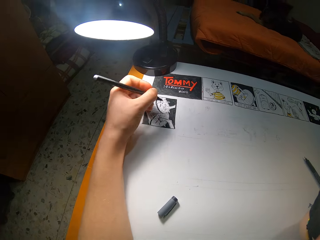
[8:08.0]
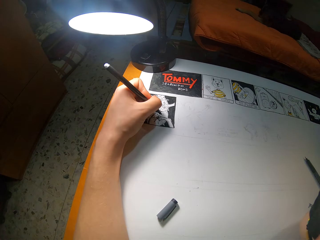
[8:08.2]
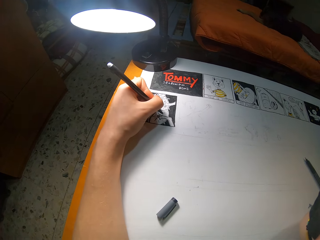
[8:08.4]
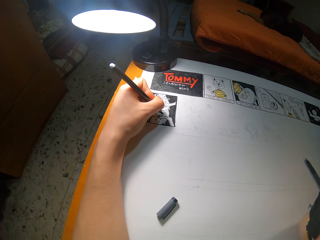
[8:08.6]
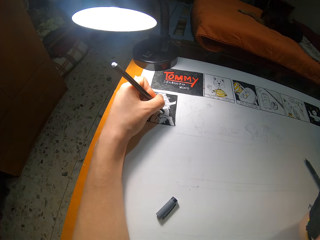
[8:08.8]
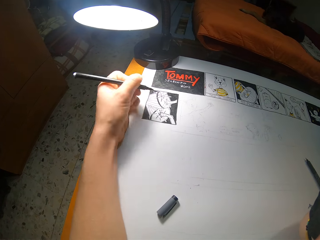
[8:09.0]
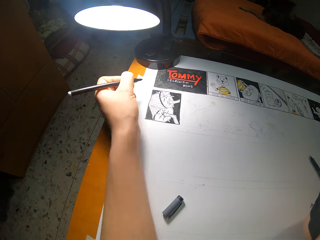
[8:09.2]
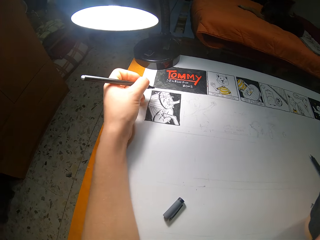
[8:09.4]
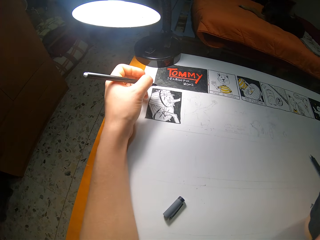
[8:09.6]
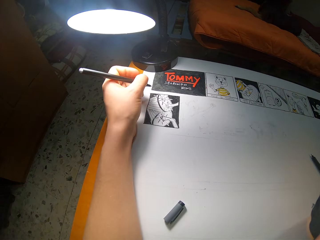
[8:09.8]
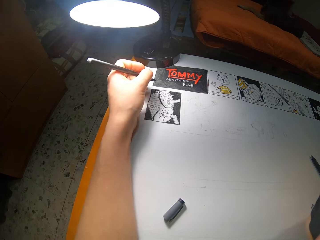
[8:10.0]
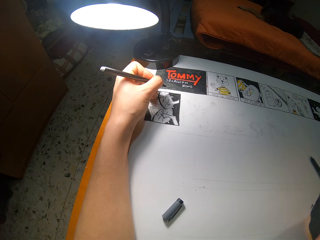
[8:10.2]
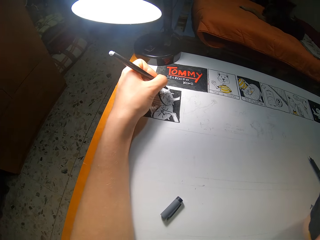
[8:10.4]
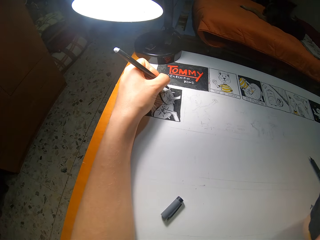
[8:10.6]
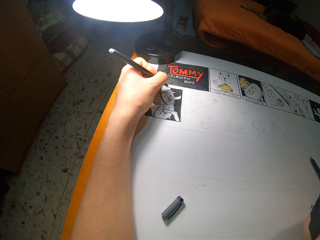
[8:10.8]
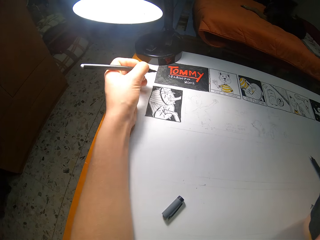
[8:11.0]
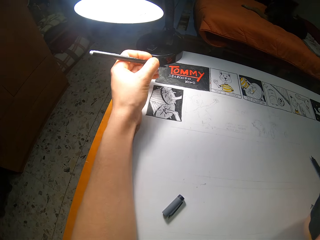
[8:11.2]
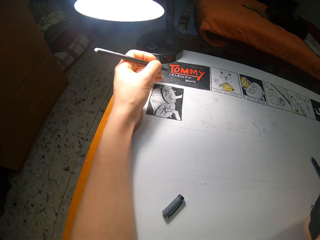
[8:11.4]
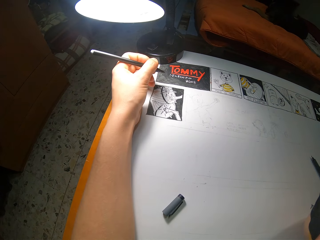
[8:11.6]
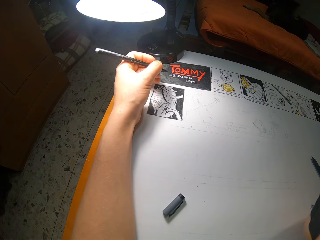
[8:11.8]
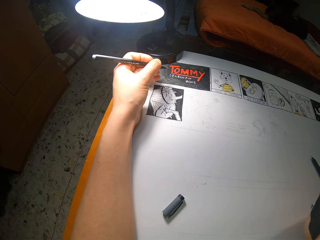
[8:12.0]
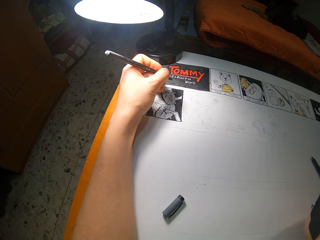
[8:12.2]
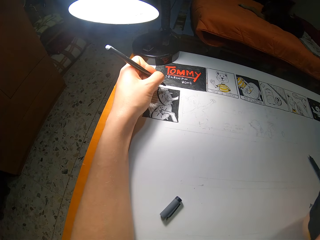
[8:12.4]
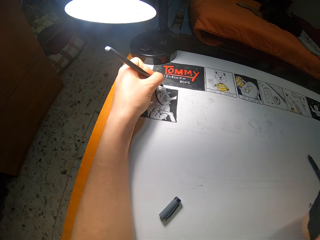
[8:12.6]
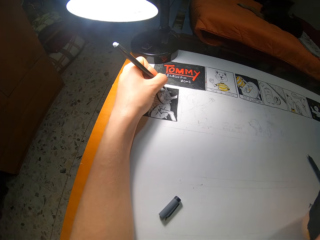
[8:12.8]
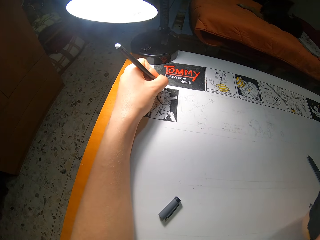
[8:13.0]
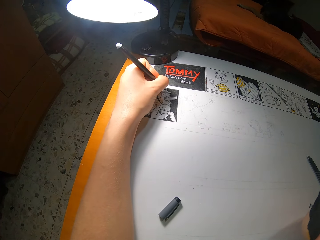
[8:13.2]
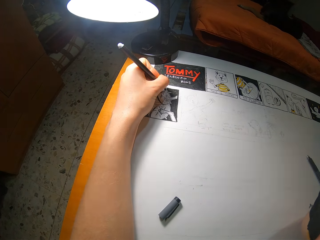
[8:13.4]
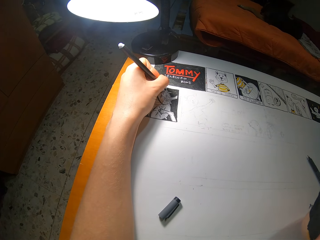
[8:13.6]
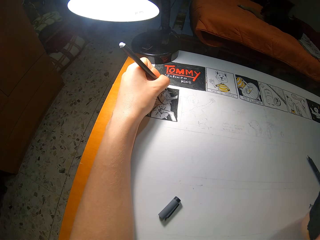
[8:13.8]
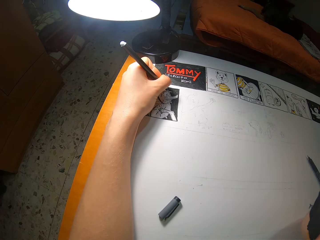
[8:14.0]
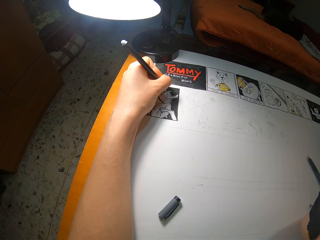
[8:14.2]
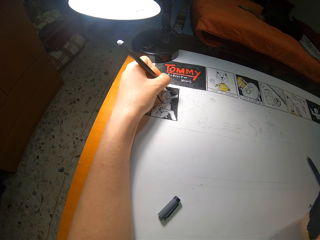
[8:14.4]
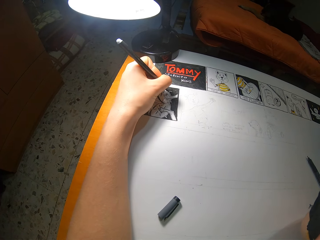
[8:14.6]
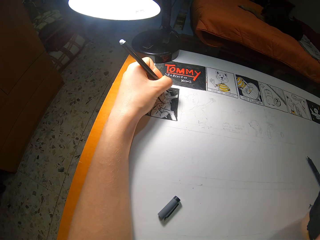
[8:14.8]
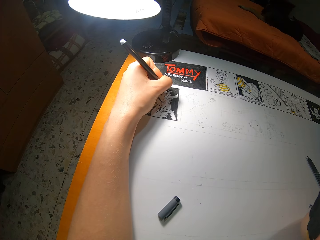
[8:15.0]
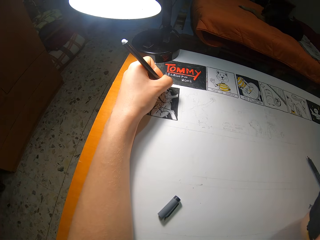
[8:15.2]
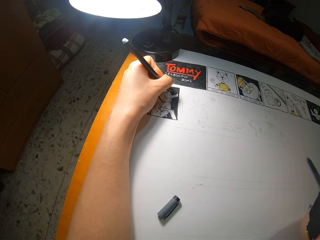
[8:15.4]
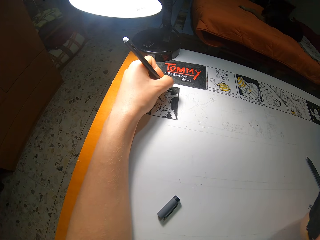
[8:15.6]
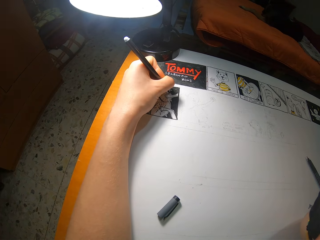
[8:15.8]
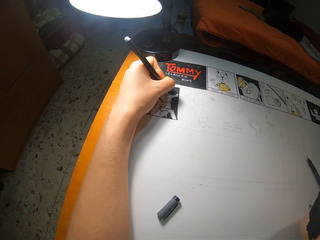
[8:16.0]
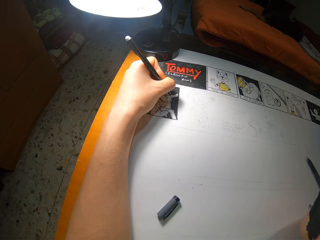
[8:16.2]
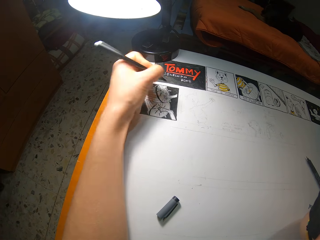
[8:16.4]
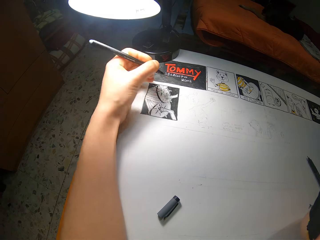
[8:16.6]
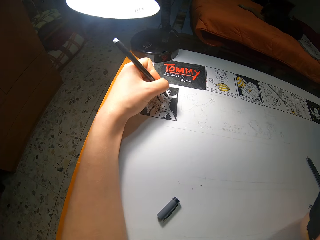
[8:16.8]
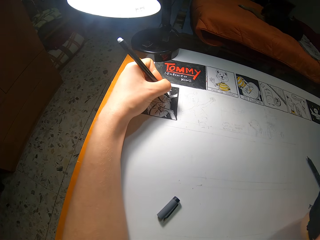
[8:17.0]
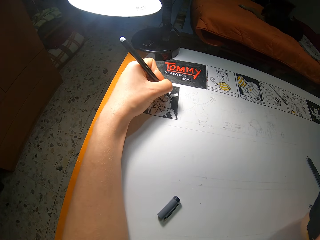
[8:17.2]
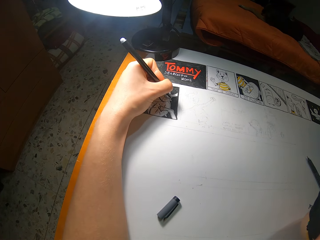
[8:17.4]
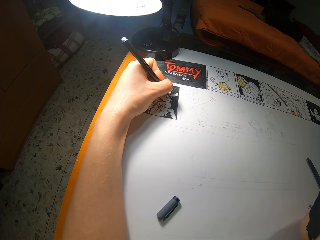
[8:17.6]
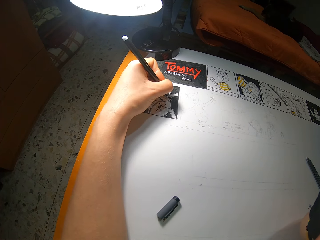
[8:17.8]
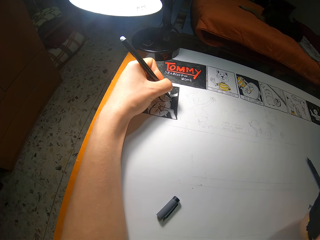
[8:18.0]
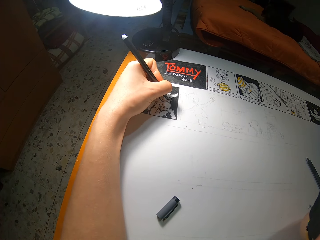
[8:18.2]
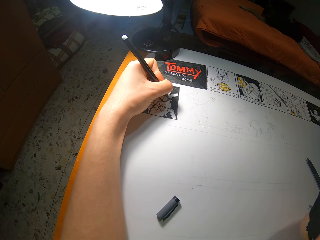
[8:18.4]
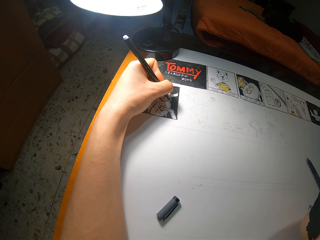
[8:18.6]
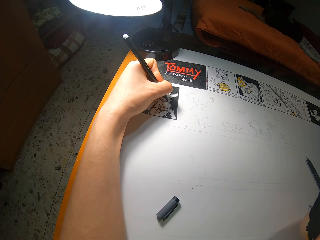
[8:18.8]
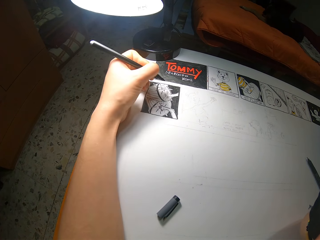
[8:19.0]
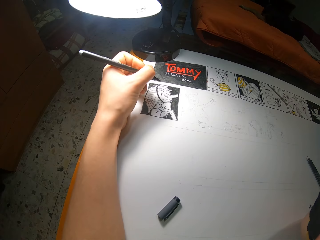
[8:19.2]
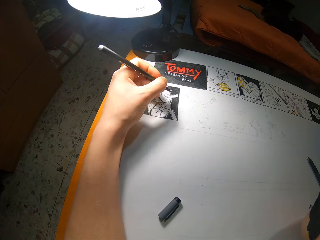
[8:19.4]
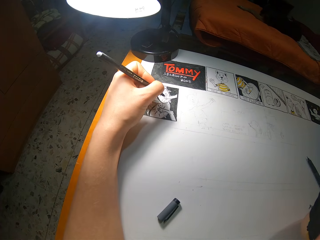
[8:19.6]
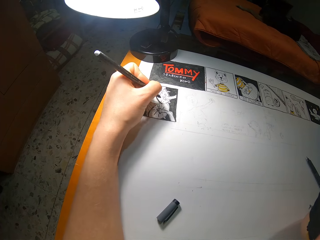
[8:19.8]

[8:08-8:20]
The camera wearer lifts a hand with a pen. They draw on a book.

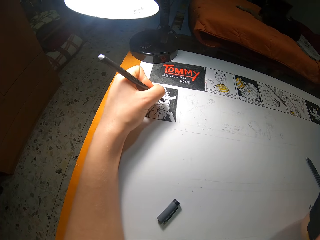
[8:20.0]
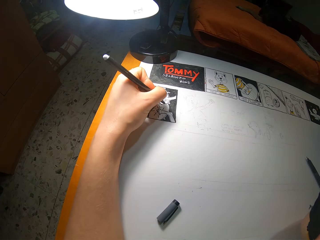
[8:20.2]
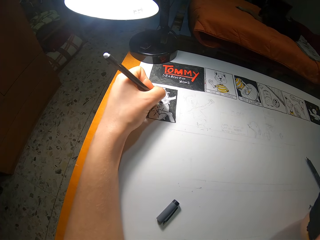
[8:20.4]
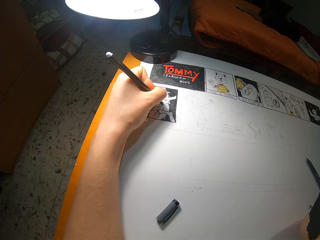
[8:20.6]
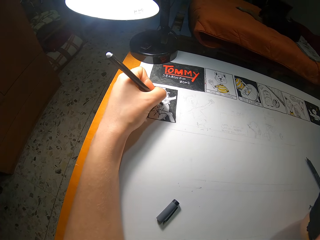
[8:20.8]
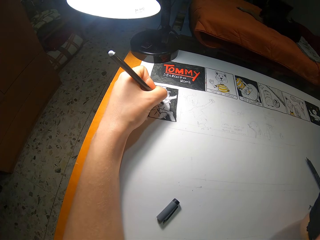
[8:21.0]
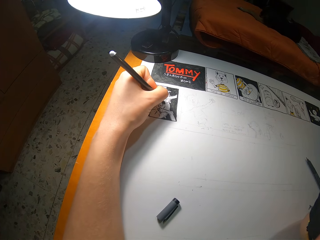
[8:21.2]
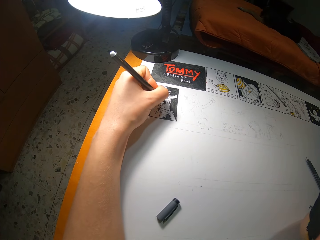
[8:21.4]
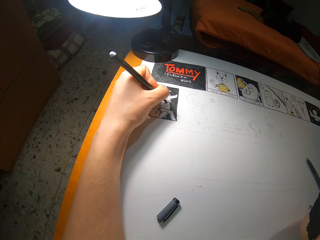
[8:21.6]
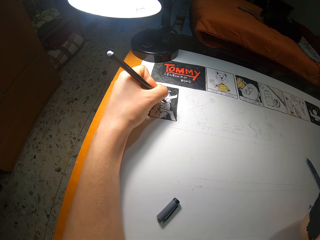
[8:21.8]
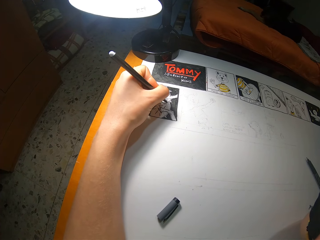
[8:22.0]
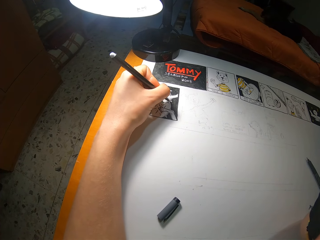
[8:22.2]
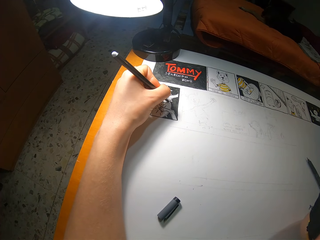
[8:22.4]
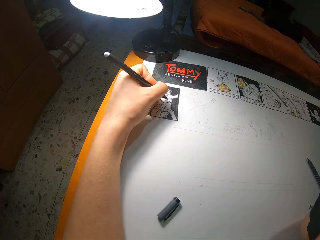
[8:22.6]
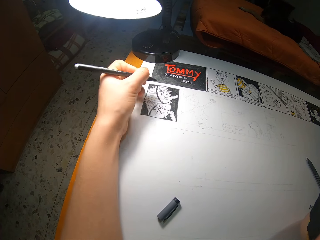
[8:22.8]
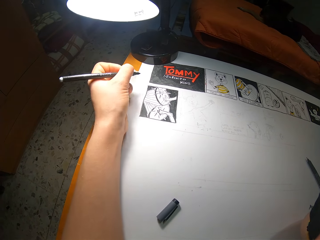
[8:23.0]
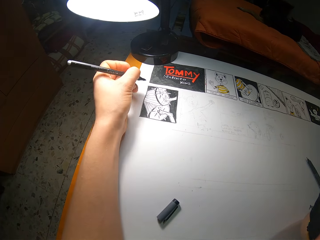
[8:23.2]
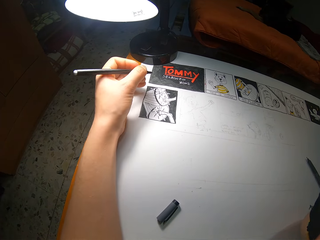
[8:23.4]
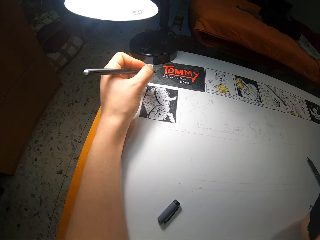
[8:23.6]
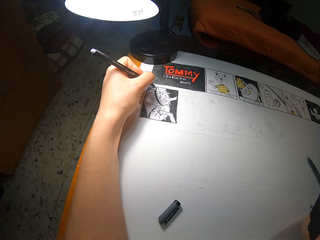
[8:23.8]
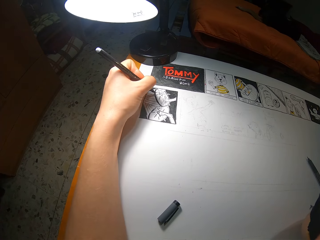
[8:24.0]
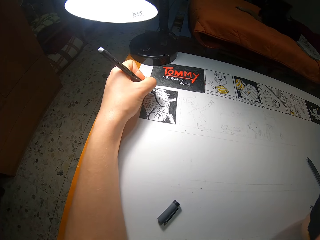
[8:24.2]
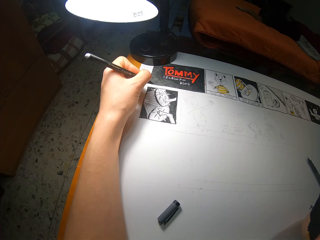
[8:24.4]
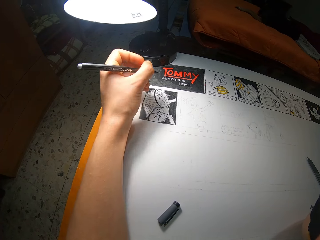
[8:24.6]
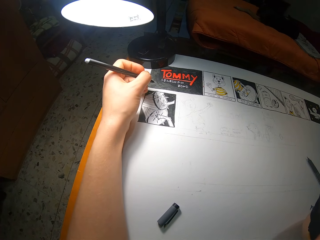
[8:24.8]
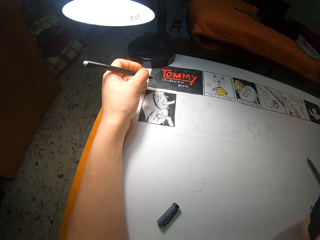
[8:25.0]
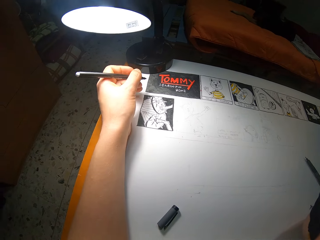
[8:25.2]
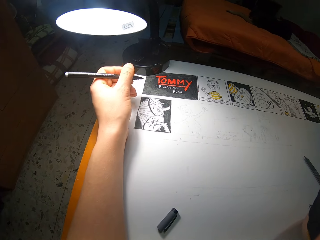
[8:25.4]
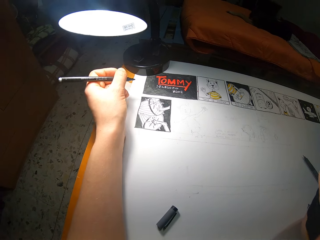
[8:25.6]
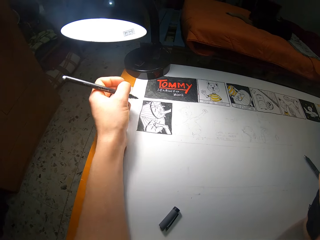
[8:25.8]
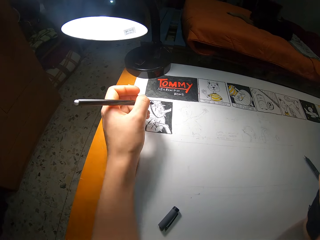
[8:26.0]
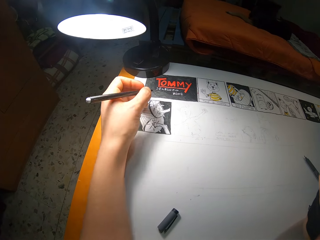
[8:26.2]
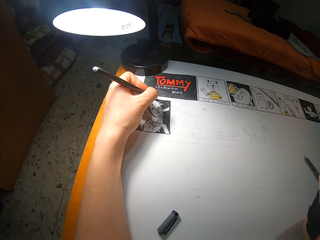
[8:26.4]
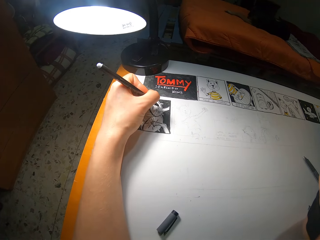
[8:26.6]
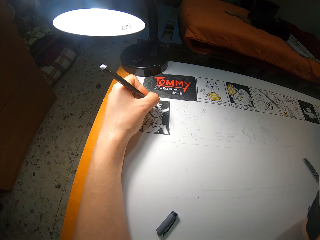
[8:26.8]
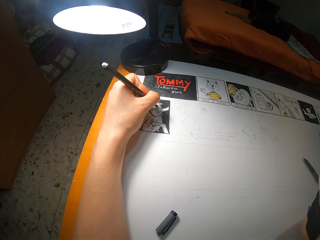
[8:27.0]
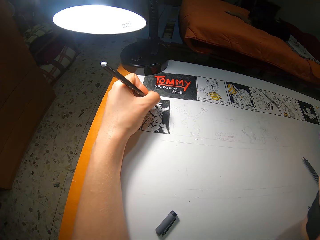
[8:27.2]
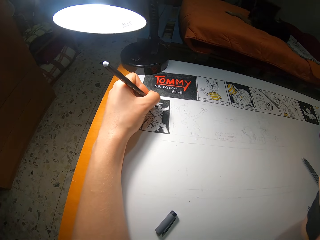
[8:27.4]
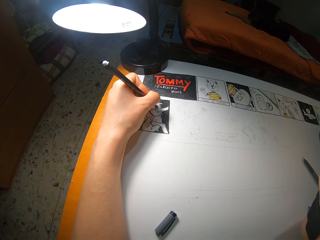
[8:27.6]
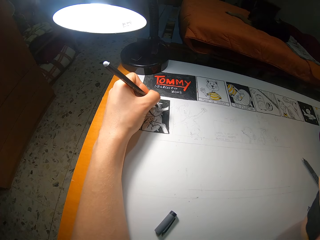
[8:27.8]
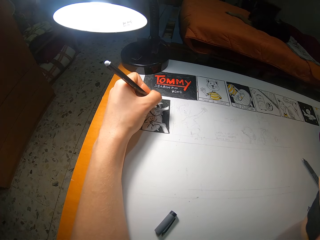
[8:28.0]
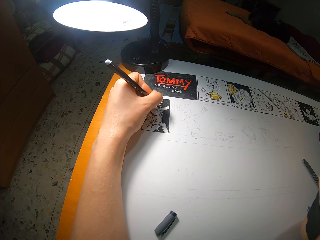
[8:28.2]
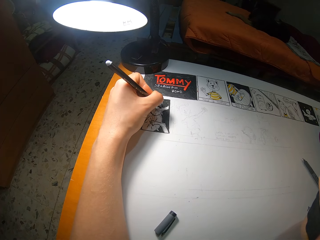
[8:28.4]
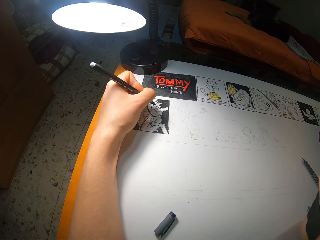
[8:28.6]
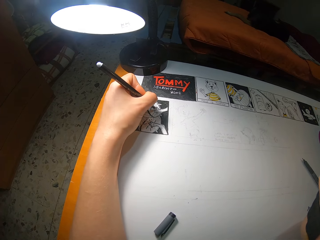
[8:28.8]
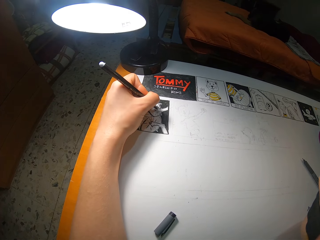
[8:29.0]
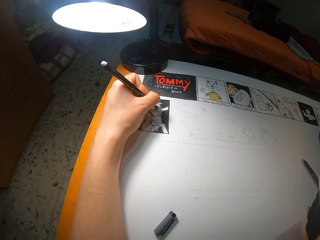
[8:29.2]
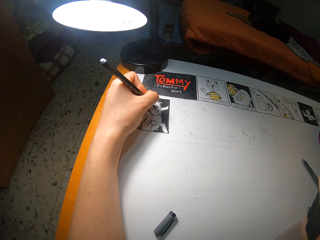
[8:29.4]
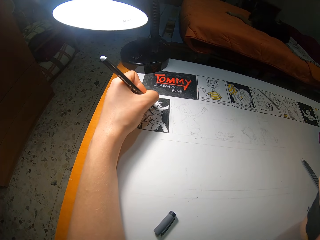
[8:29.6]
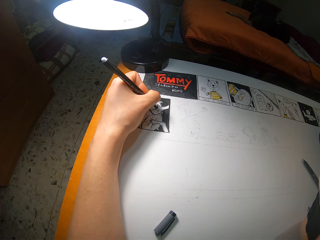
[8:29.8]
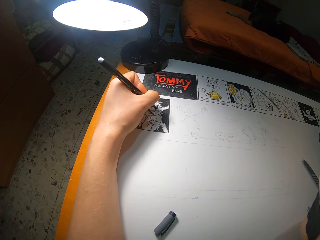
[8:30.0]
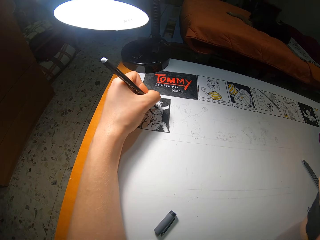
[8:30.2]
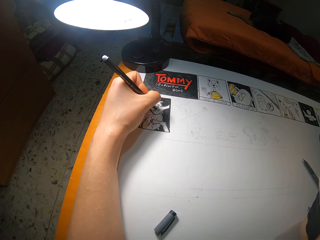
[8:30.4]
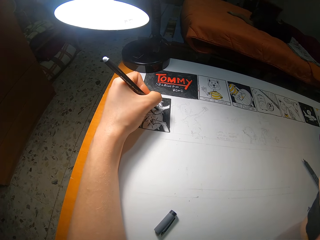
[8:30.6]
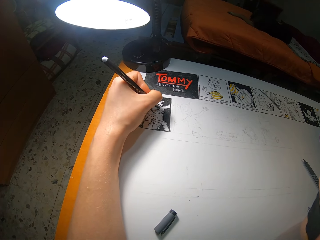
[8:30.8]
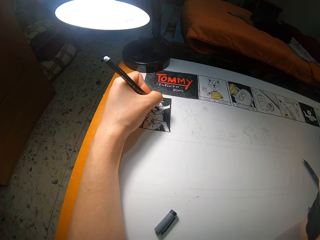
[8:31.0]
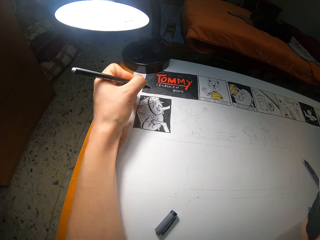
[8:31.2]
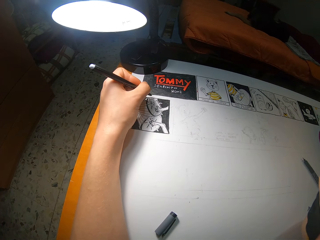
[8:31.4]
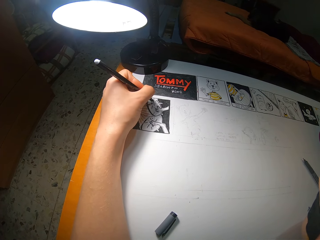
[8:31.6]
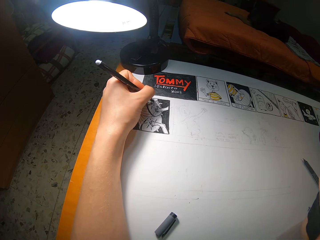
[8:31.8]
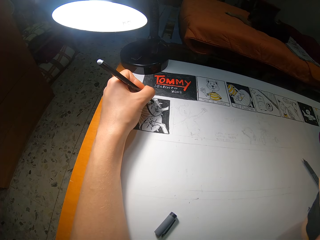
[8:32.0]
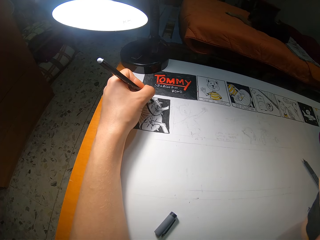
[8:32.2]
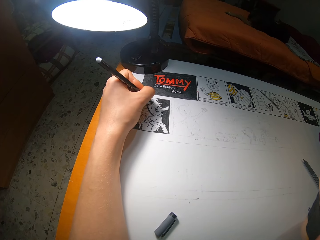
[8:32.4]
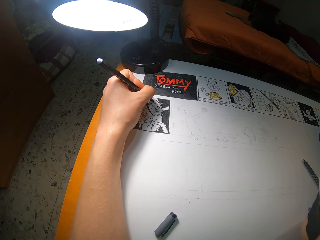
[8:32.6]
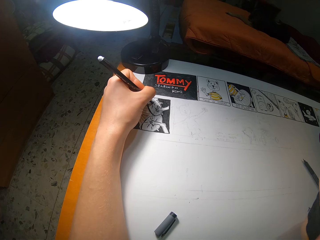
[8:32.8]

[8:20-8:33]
The camera wearer lifts a hand with a pen. They draw on a book.
